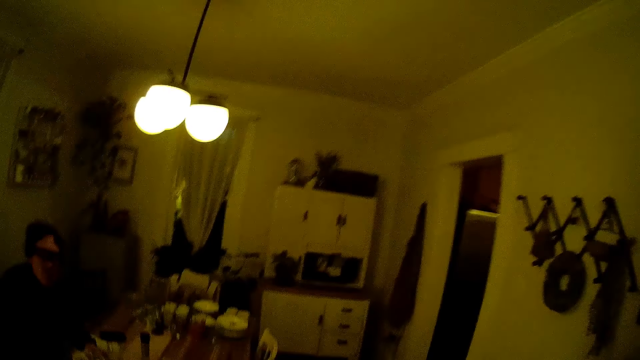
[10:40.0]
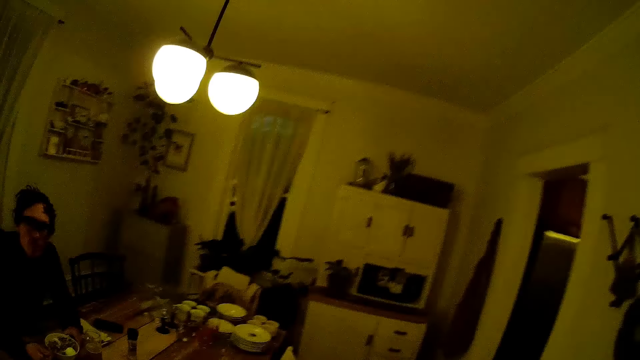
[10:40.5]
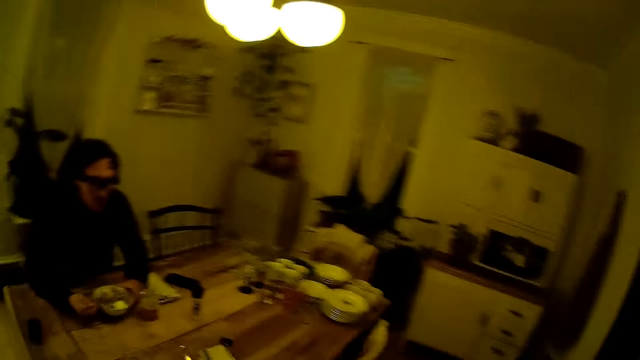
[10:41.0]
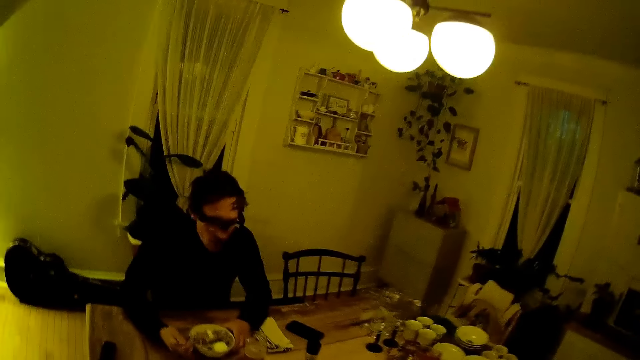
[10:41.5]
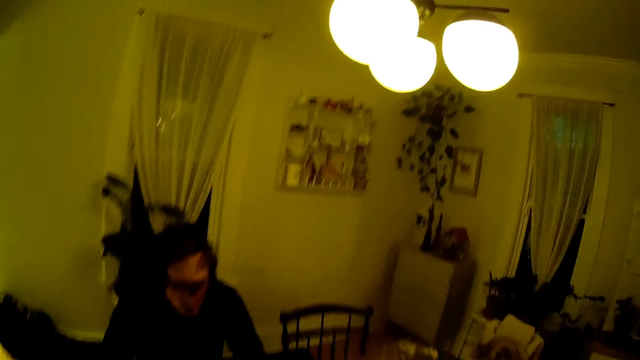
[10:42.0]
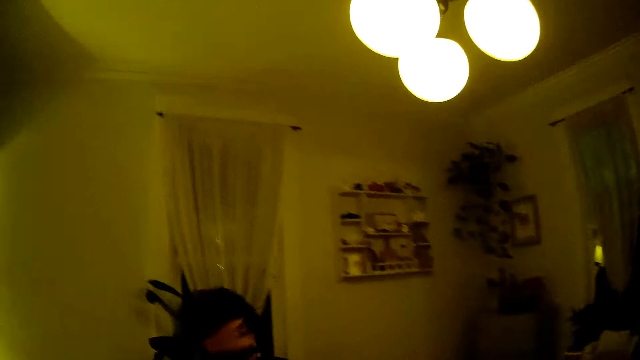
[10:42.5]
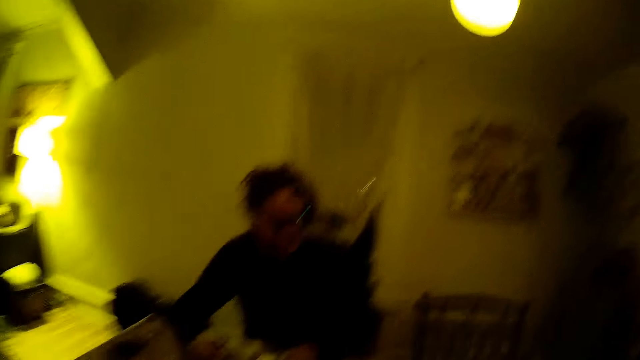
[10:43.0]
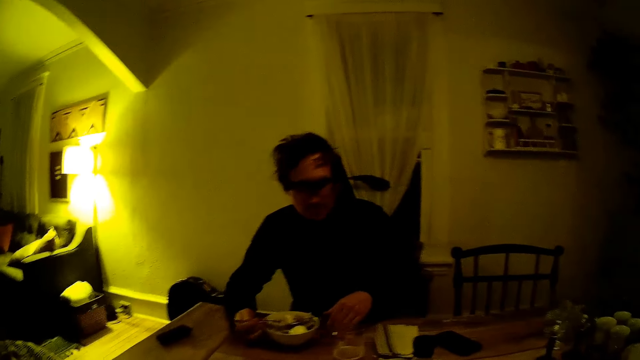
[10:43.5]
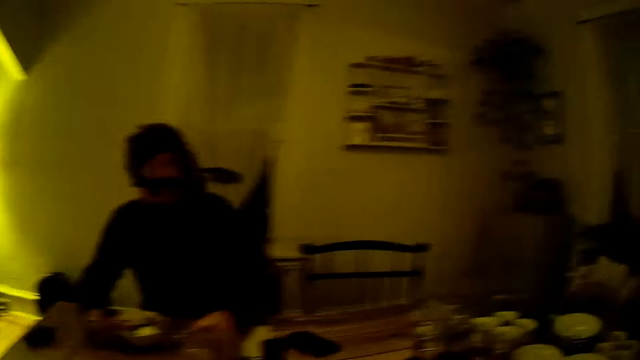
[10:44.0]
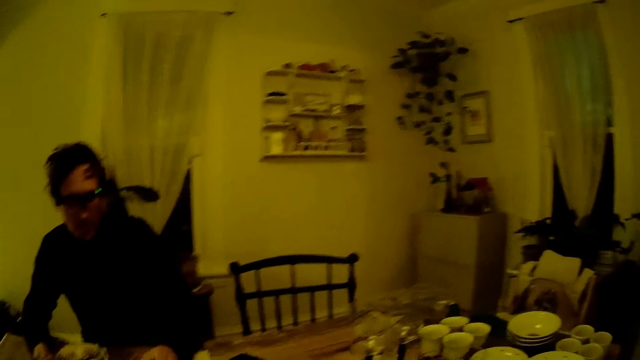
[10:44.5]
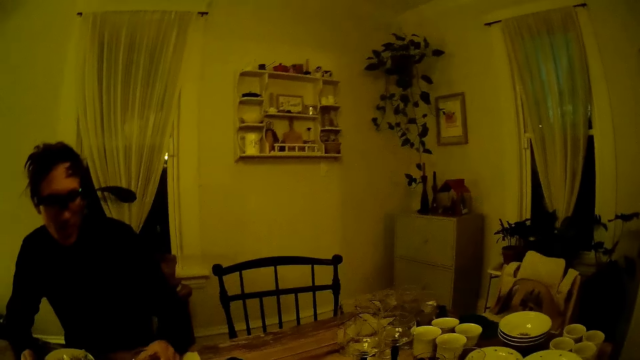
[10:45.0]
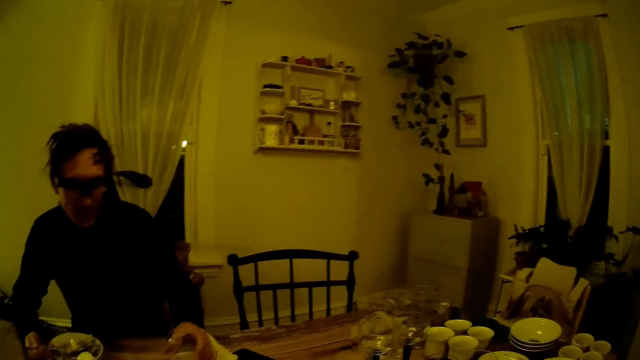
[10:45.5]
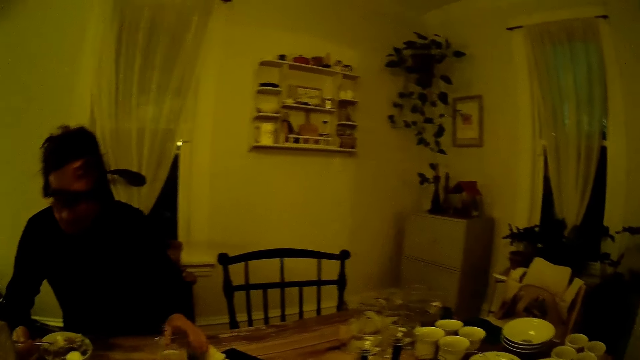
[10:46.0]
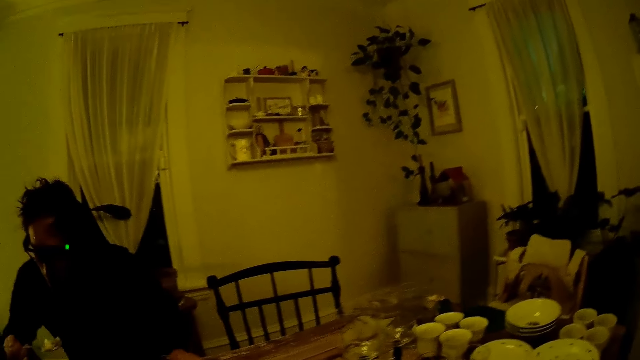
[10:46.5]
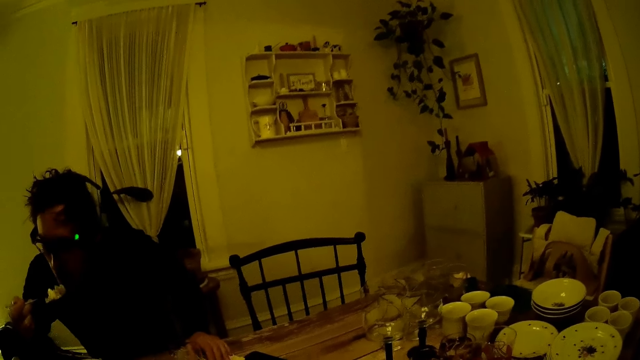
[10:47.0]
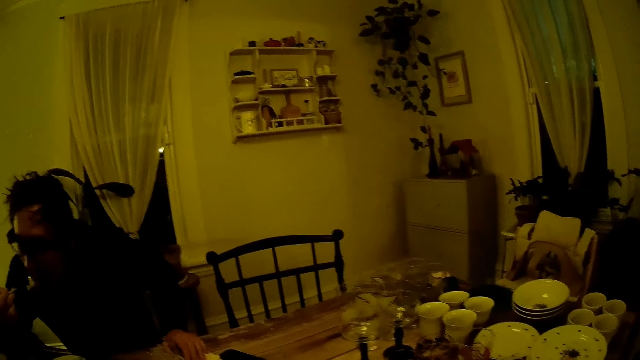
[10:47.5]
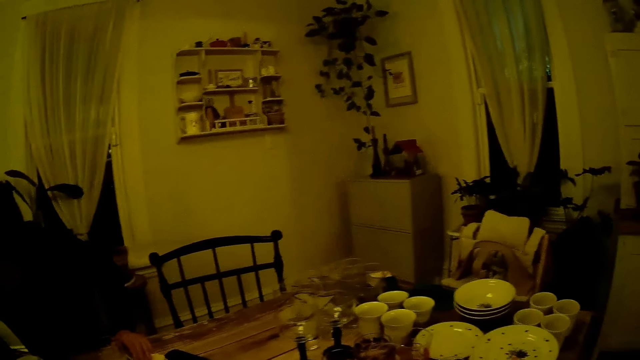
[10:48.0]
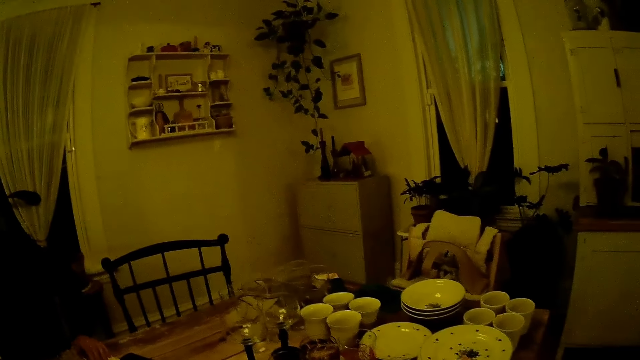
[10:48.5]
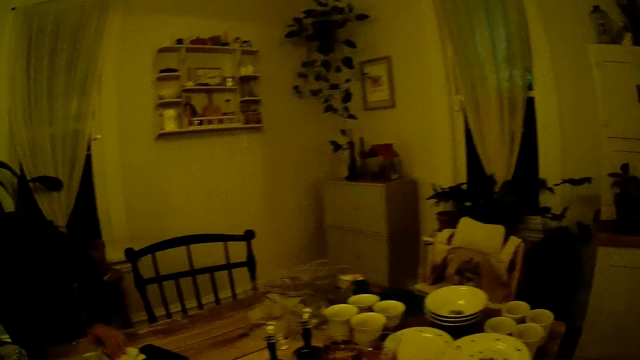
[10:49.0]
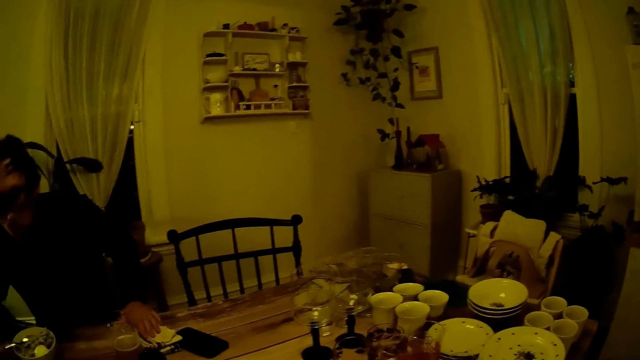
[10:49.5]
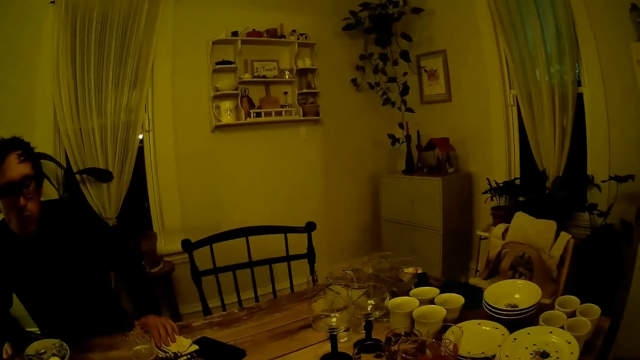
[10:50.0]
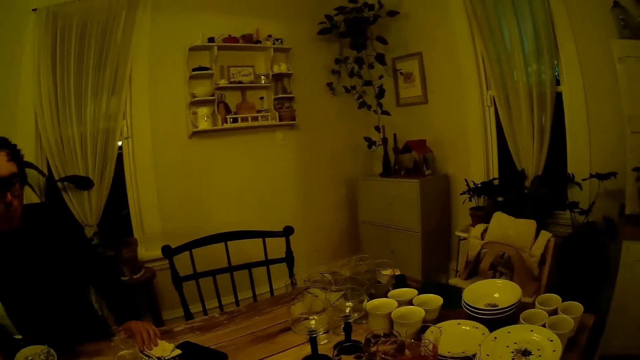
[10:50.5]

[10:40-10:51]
The camera wearer walks into the dining room. A man converses with the camera wearer. The camera wearer sits at the dining table. The man holds a cup or glass on the table with his left hand. The man pushes the glass on the table. The man eats rice from the plate with a spoon in his right hand and places his left hand on the table.

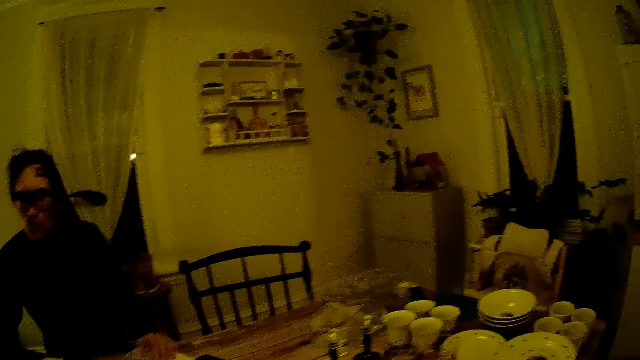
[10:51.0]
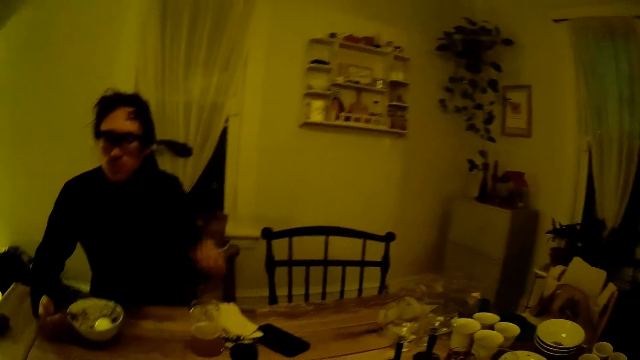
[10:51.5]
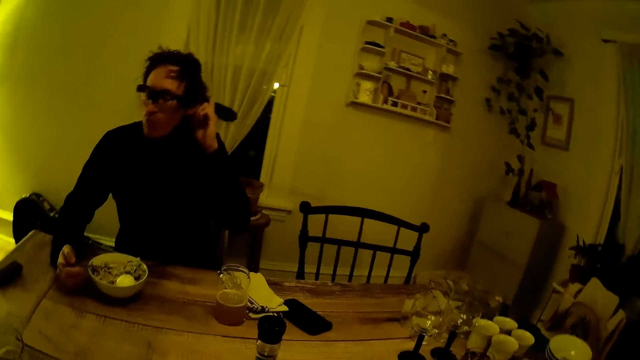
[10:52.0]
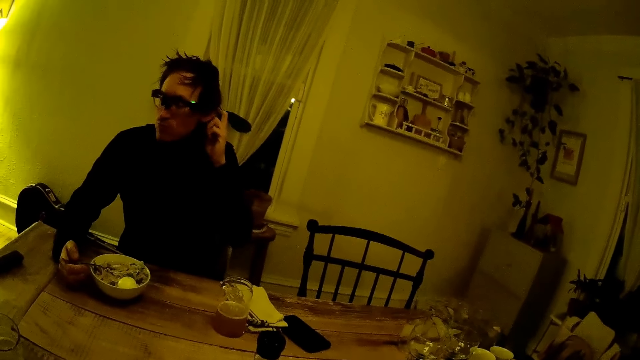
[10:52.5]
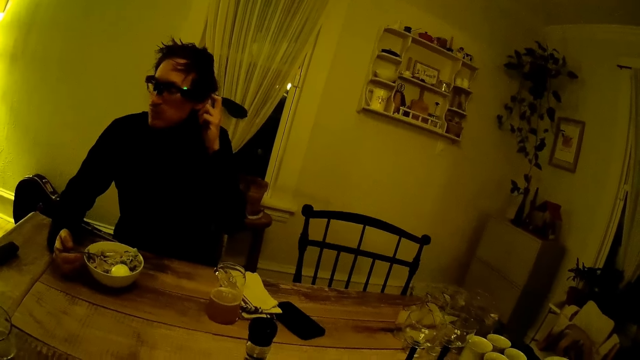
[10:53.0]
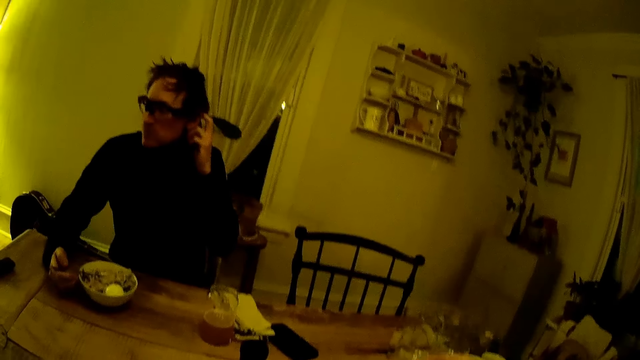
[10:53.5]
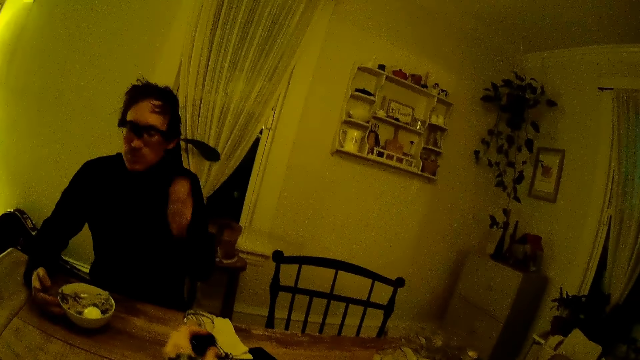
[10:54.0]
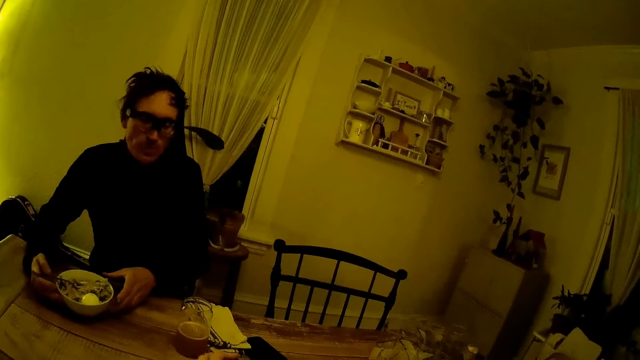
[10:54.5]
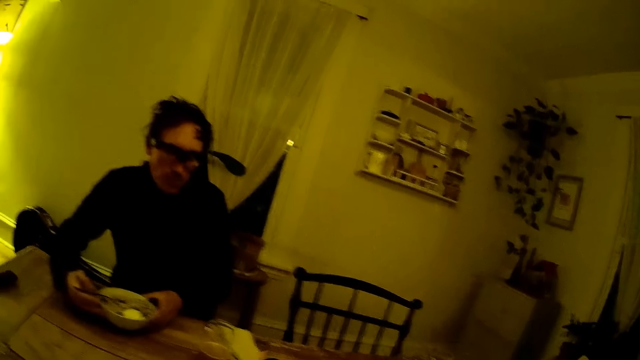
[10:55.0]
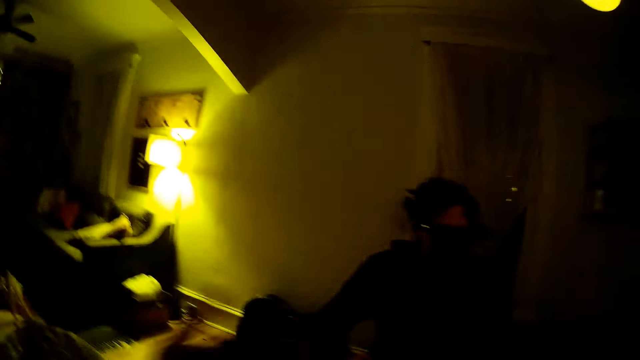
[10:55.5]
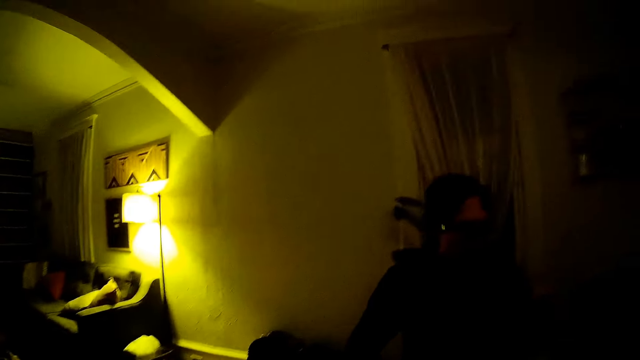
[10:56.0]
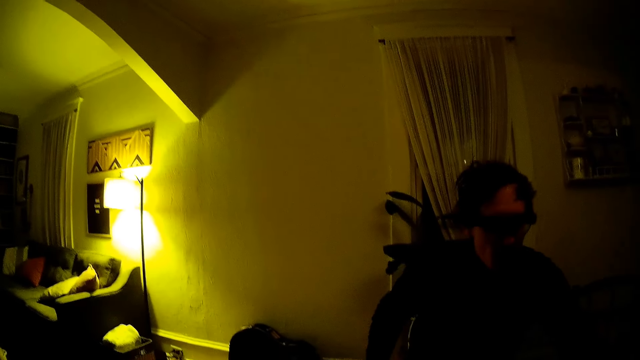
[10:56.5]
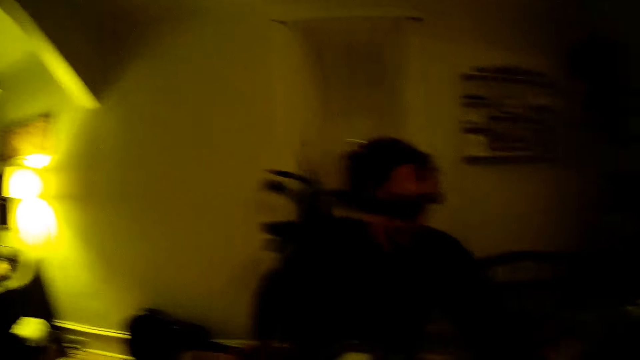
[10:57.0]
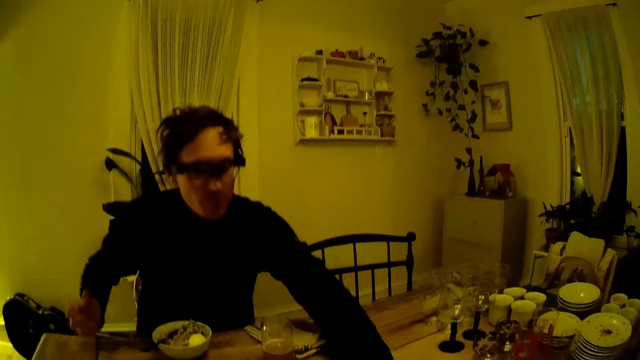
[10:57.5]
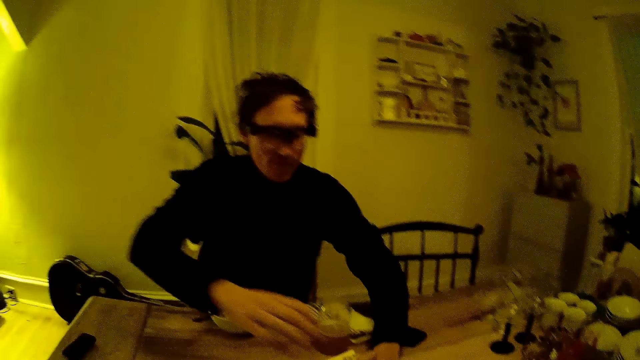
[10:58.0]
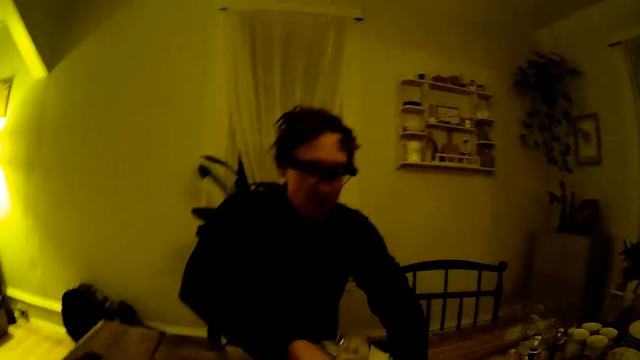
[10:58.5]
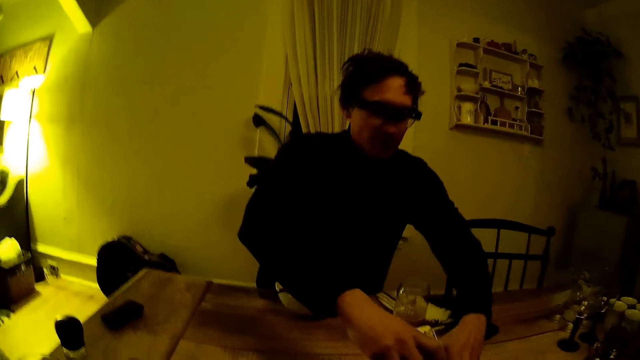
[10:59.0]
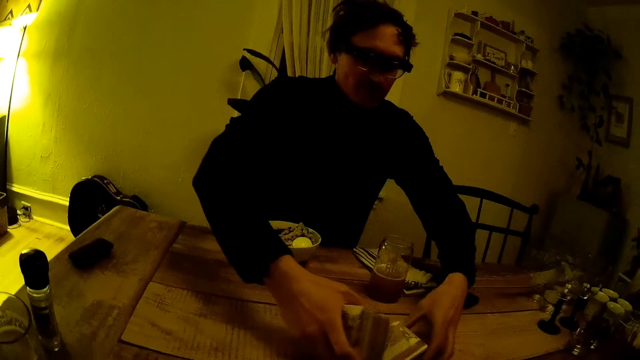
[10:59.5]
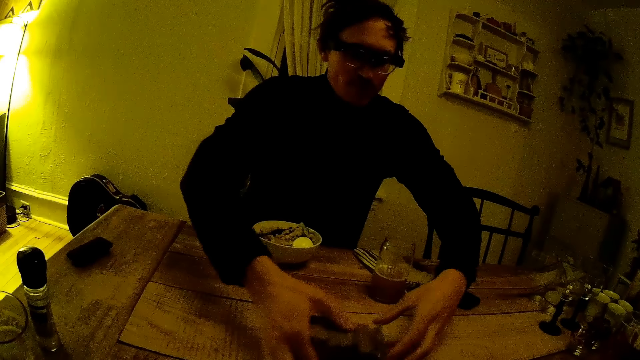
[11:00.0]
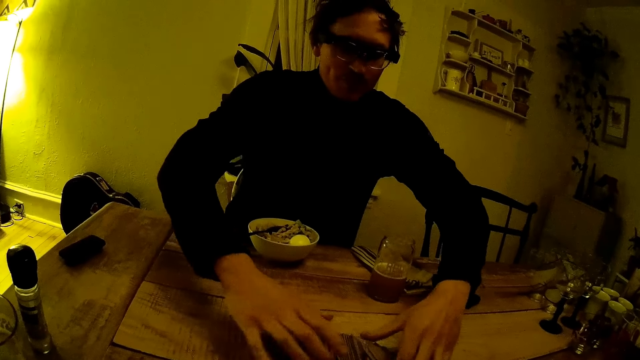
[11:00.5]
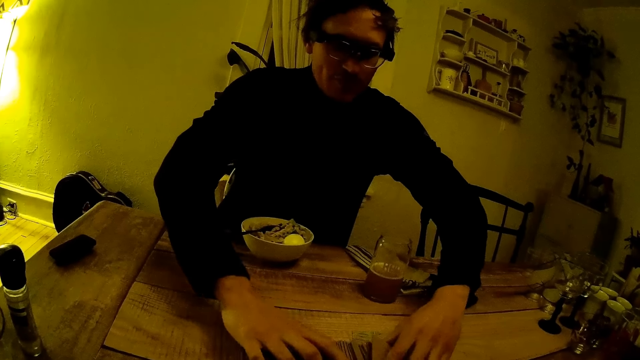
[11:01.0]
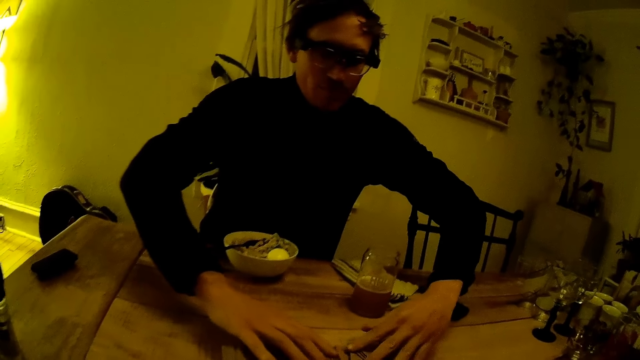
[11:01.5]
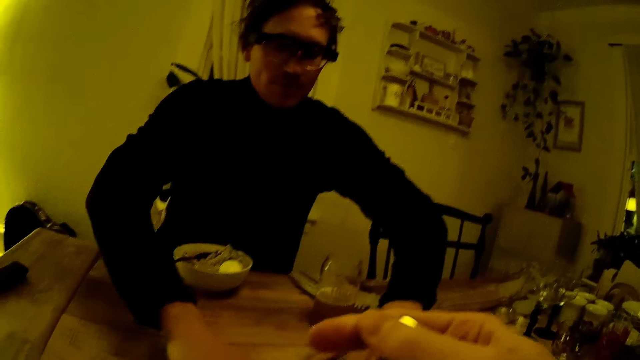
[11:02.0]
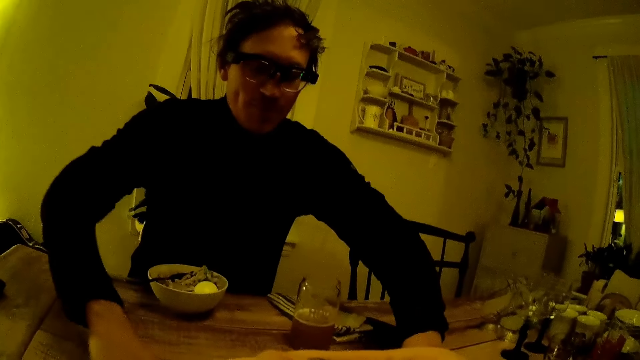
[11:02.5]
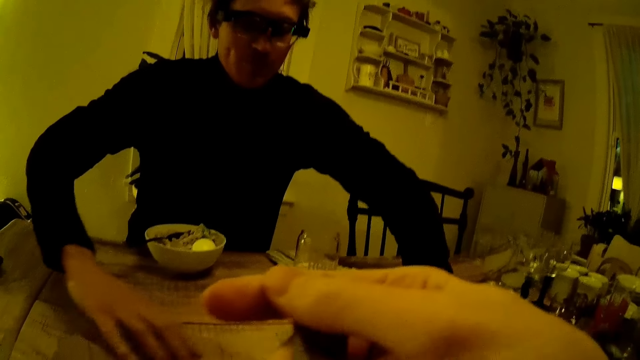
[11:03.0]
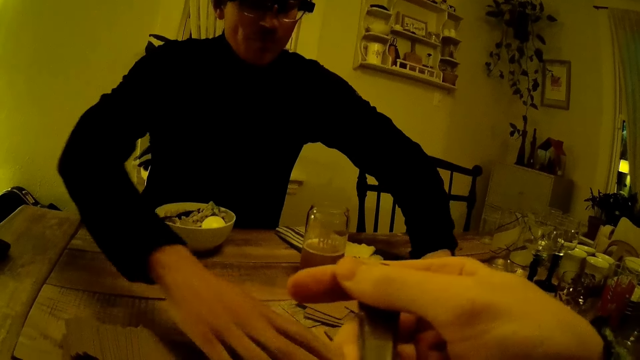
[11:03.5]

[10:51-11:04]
A man scratches his hair with his left hand. The man touches his ear with the left hand. The man moves the plate or bowl of rice on the table with both hands. The man holds the bowl with both hands on the table. The camera wearer converses with the man. She moves a bottle on the table. The man leans on the table. The man holds playing cards on the table with both hands. The man arranges the cards on the table with both hands. The man shuffles the playing cards on the table. The camera wearer moves a right hand on the table. The man spreads the playing cards on the table. The camera wearer holds a spoon in her right hand.
